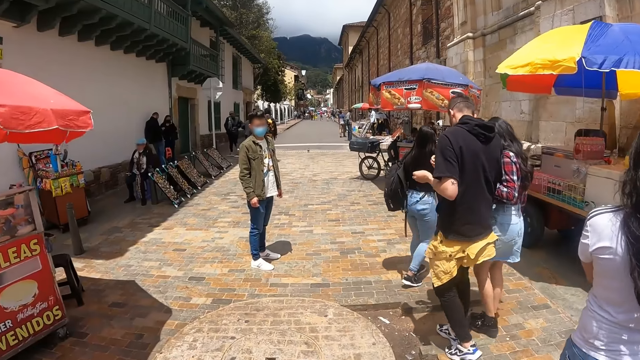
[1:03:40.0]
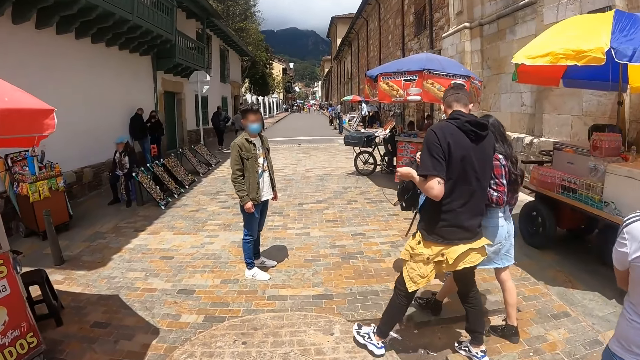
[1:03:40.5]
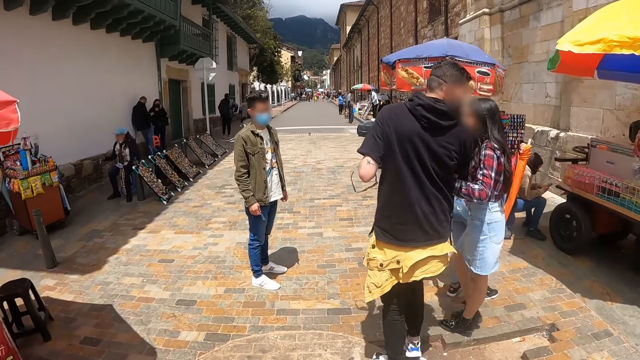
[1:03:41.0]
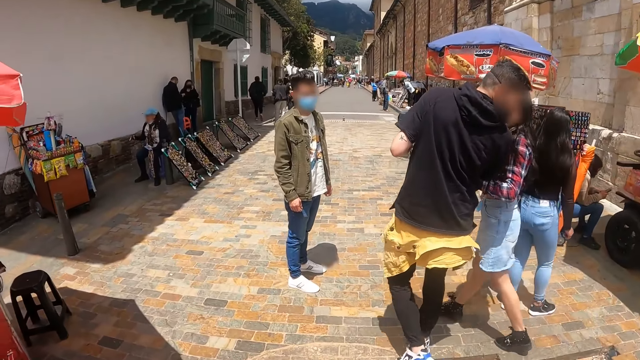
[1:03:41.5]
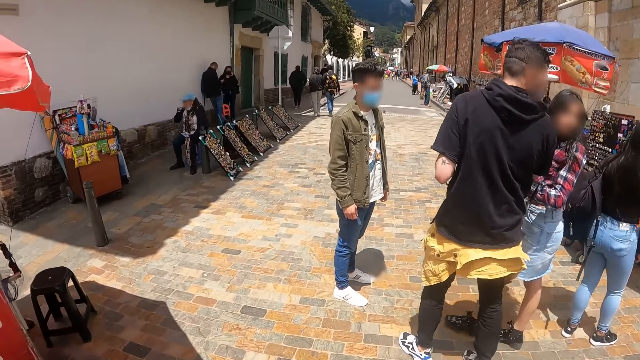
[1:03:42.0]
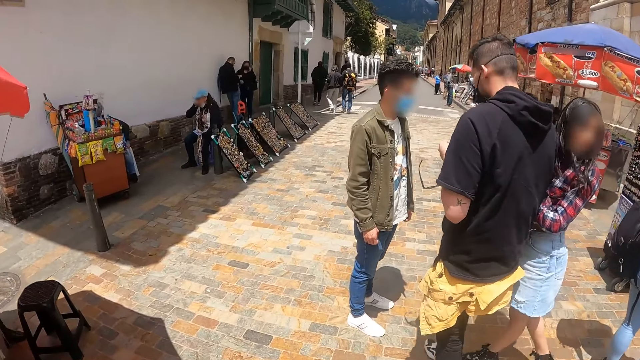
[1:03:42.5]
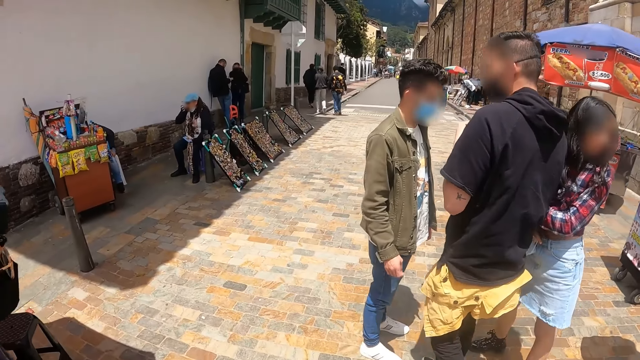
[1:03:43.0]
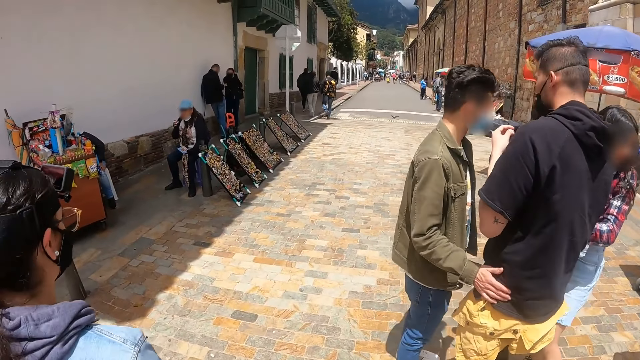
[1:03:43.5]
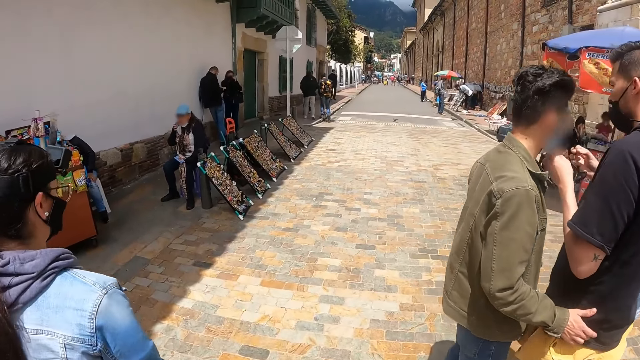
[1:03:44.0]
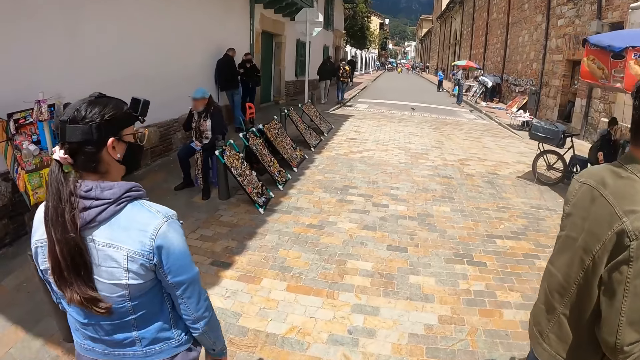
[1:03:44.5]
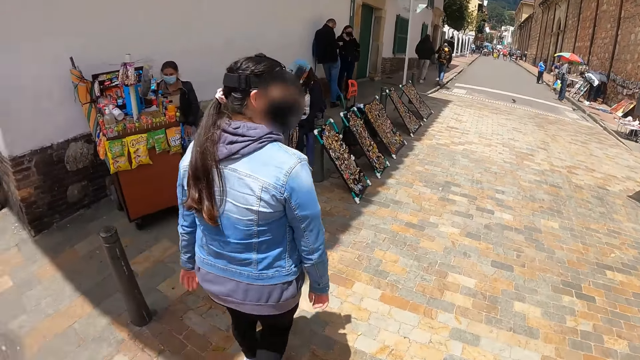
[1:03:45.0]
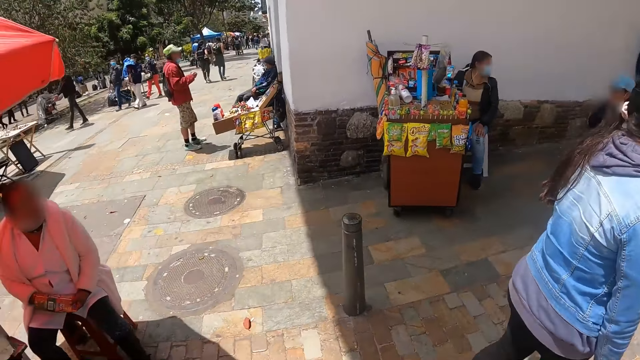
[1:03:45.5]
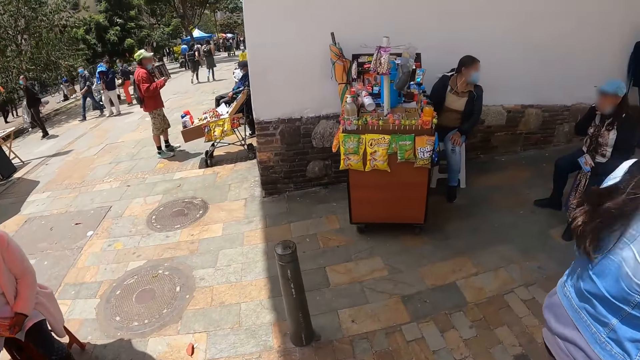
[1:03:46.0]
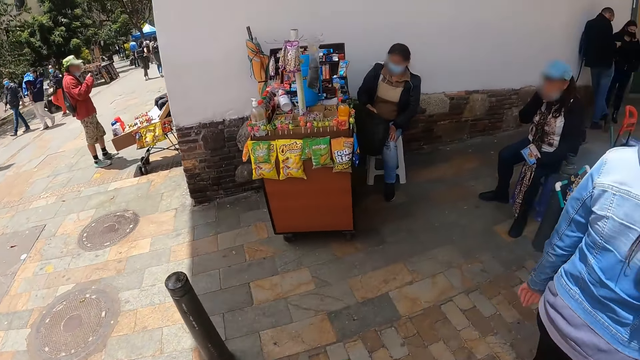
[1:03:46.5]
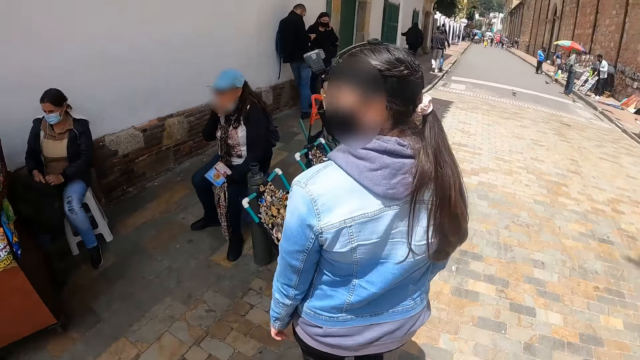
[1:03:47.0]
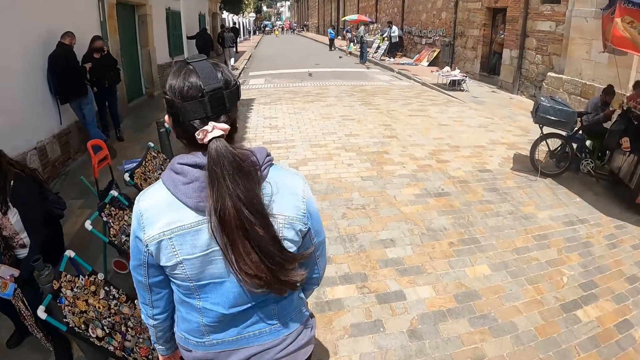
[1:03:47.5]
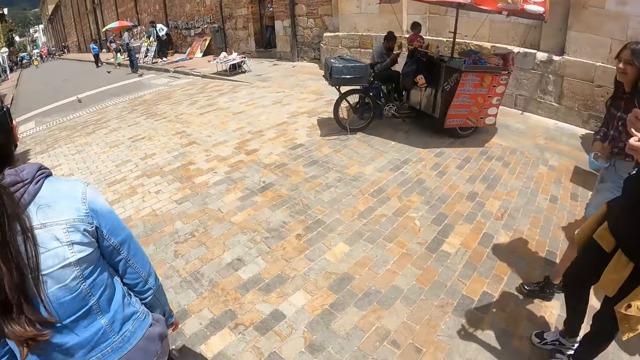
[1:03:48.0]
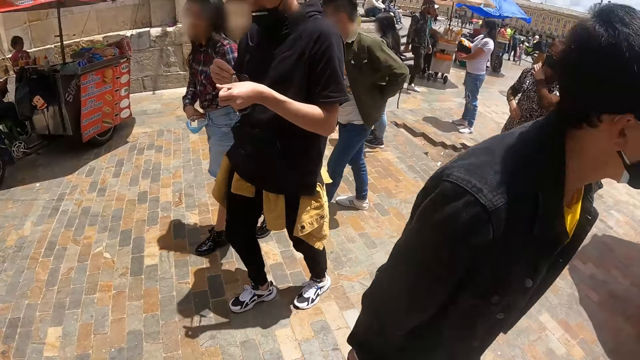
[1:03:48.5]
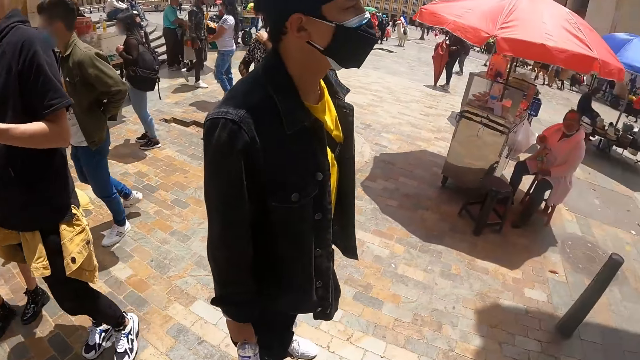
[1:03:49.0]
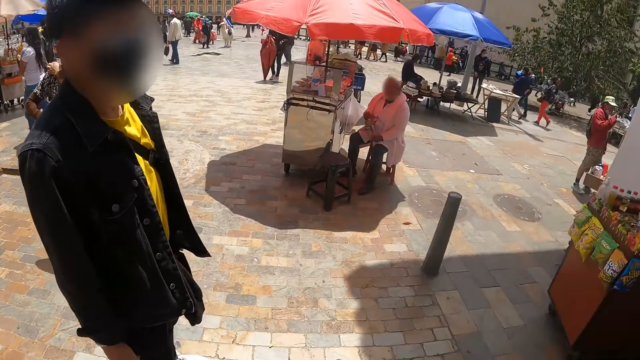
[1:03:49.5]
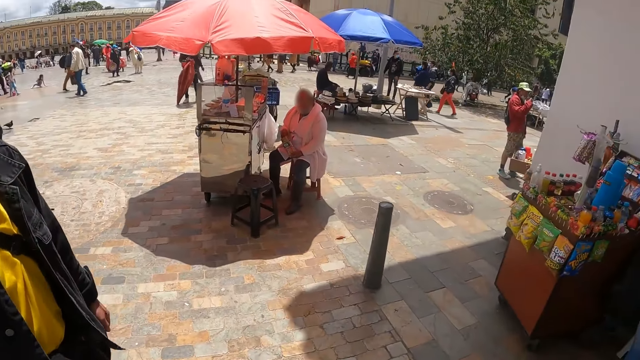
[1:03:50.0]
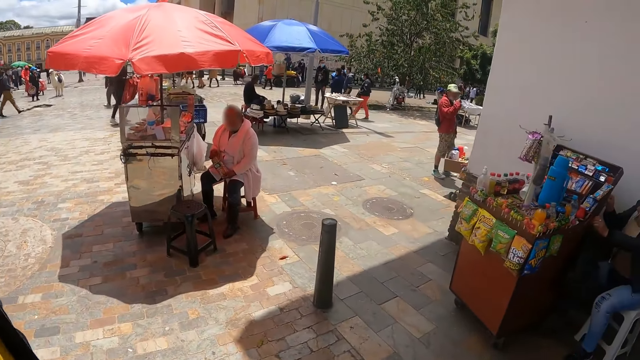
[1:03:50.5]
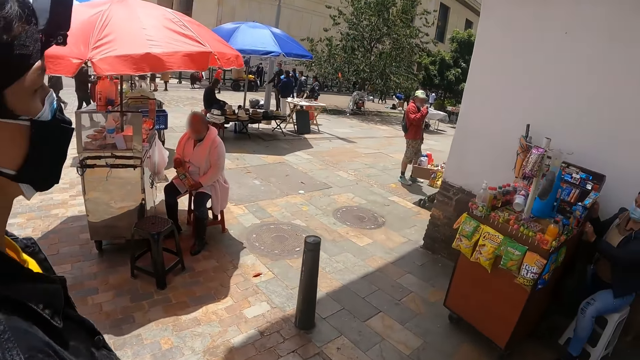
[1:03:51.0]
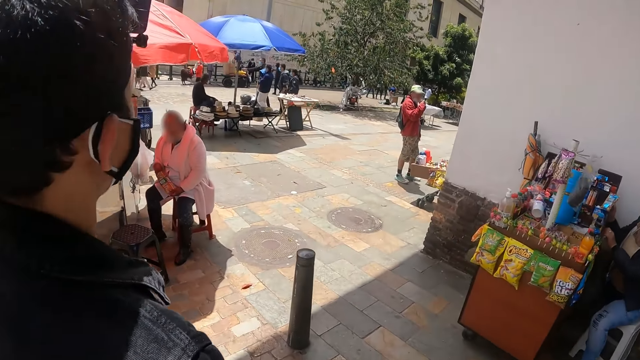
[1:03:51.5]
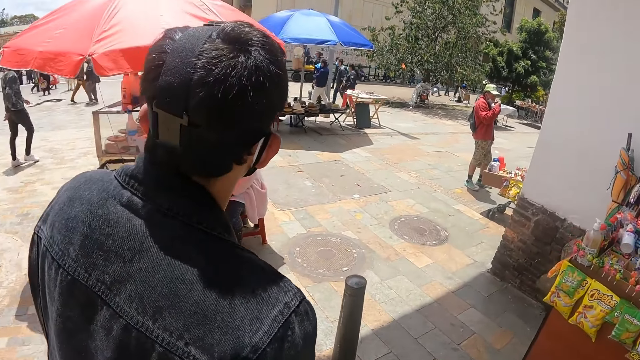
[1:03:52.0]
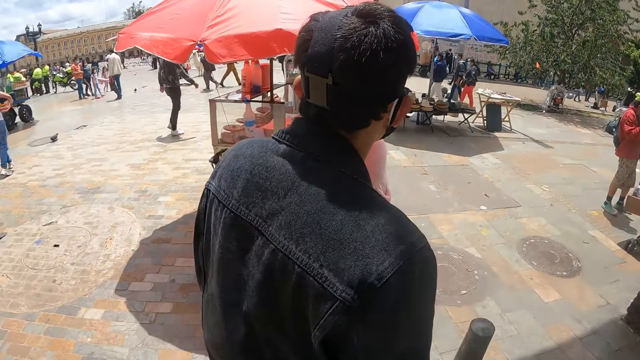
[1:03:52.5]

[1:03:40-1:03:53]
The camera wearer looks around.

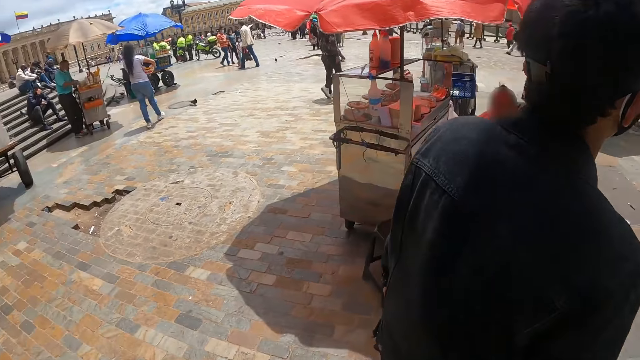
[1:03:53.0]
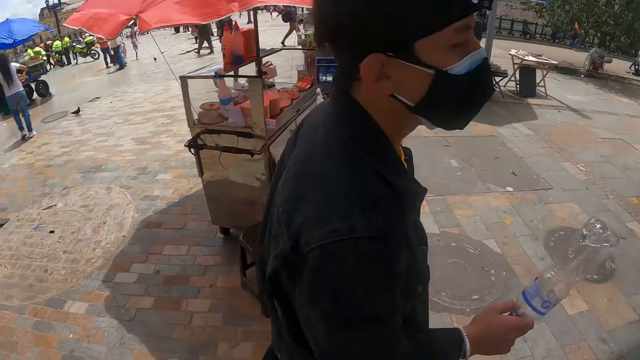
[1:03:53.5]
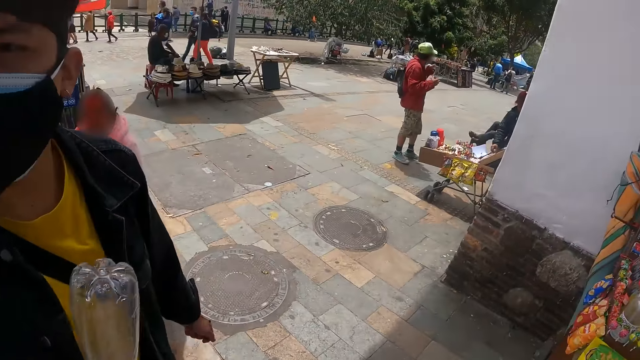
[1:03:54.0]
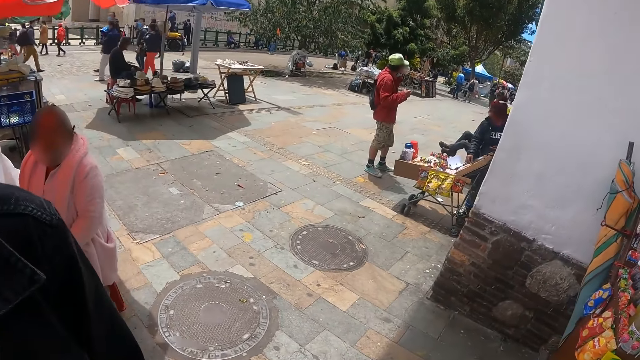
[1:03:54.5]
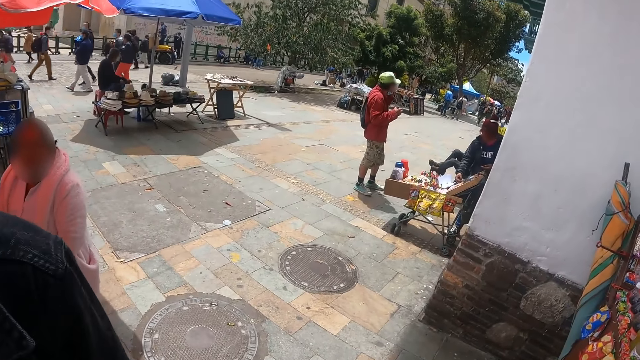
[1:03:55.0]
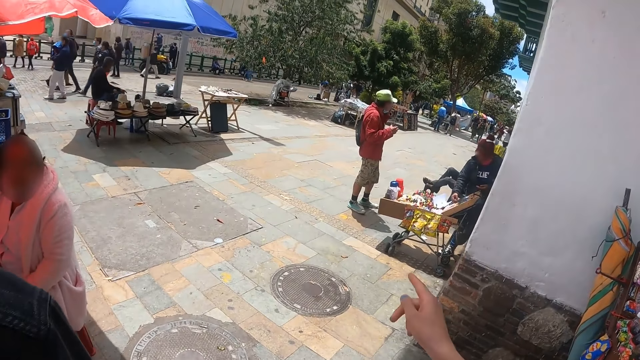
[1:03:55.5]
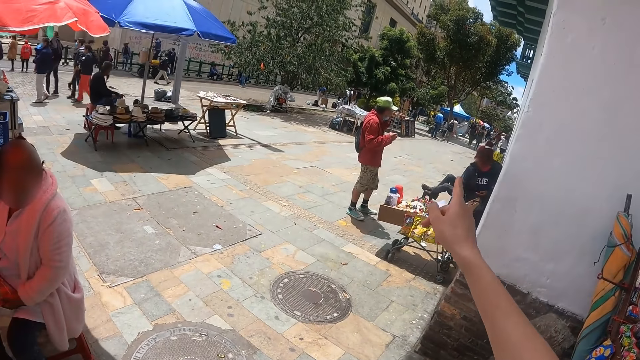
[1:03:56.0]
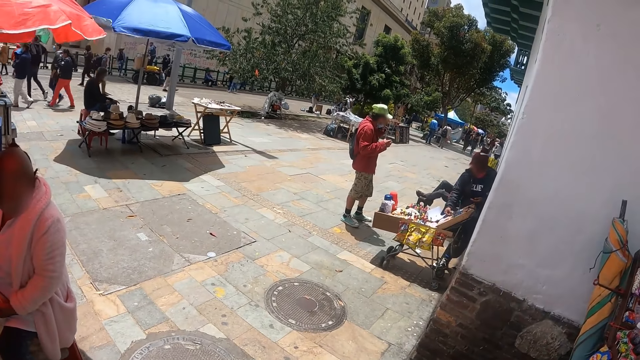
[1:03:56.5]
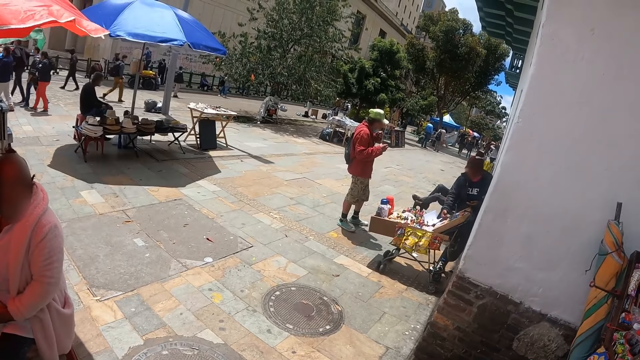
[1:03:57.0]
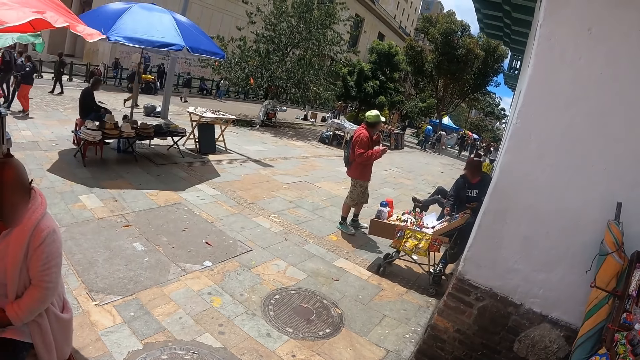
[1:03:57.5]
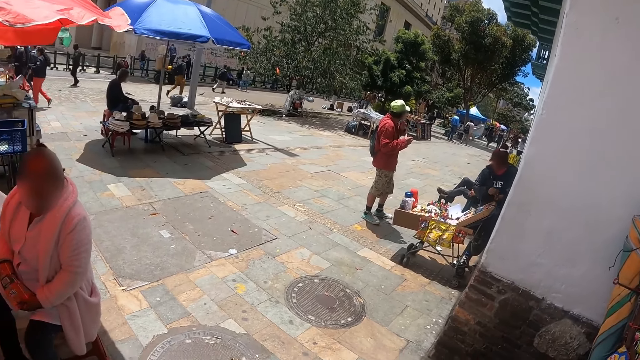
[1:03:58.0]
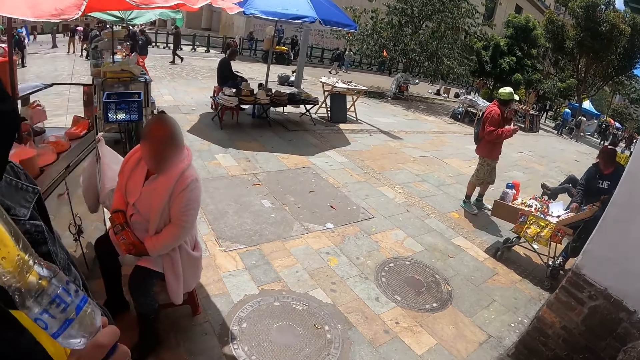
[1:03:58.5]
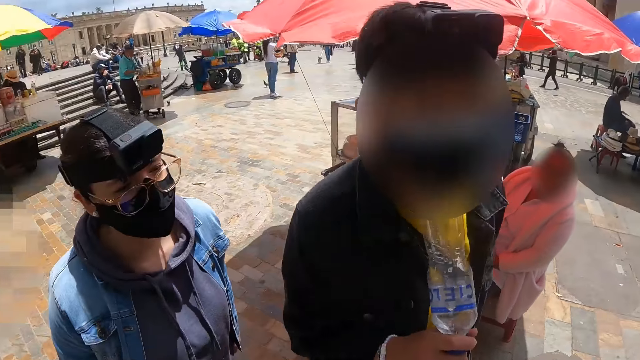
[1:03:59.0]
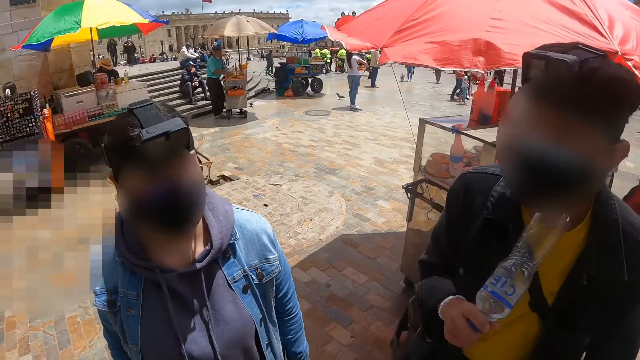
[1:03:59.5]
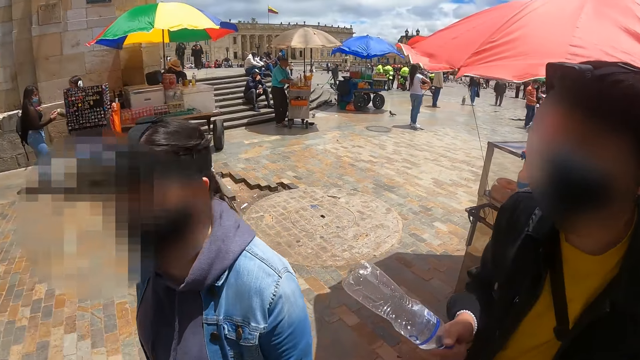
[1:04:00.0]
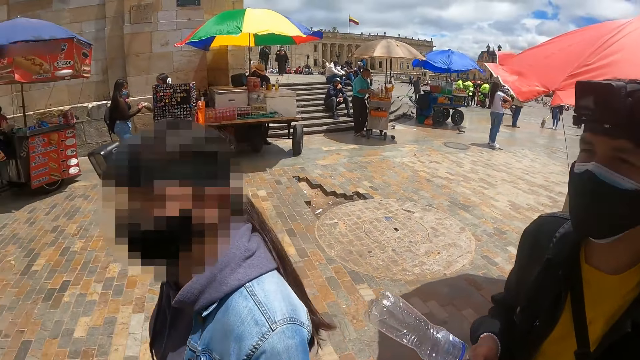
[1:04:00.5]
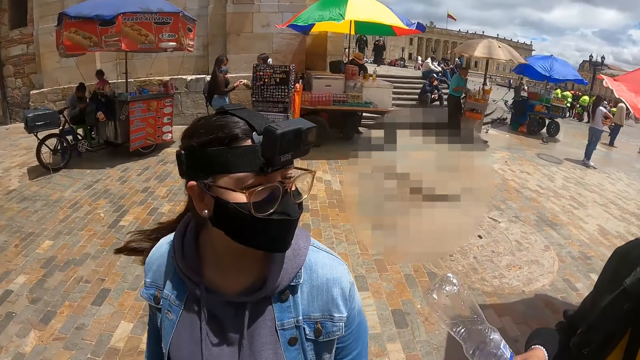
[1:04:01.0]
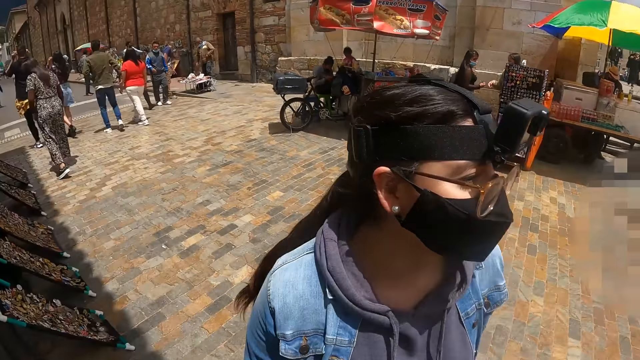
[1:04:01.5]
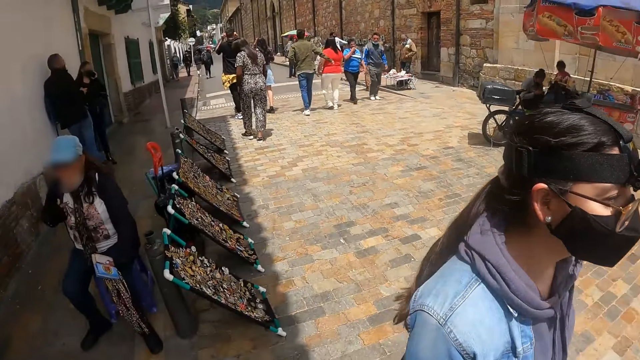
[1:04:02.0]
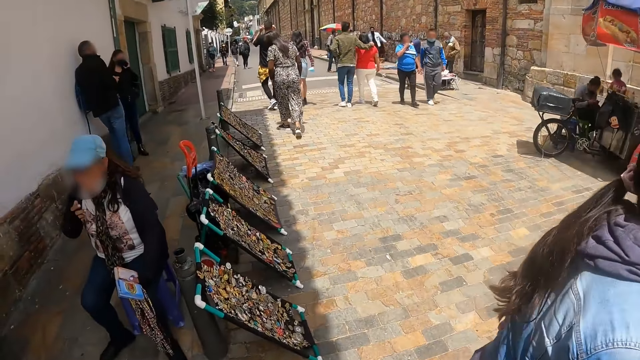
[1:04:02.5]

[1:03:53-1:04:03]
The camera wearer converses with a man. They point at something. They look around. A person talks to another person.
